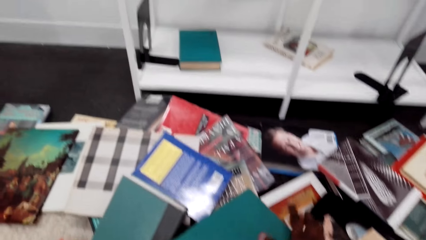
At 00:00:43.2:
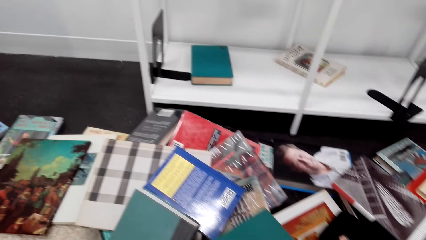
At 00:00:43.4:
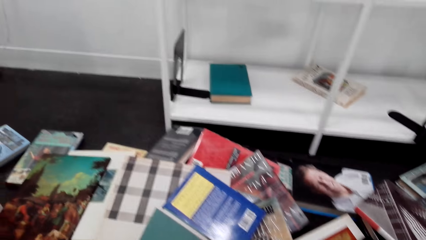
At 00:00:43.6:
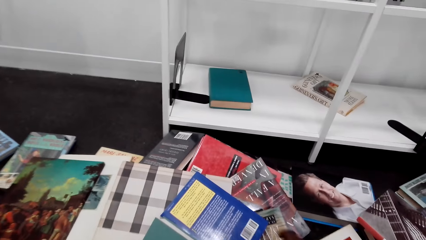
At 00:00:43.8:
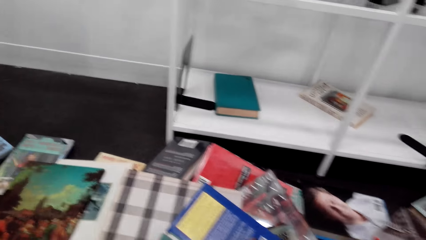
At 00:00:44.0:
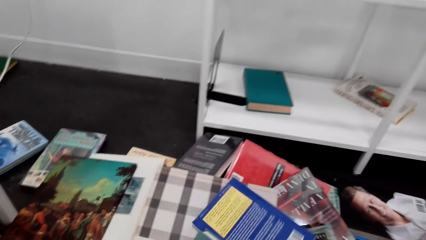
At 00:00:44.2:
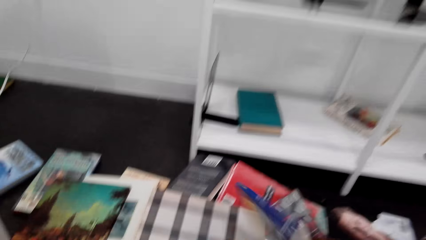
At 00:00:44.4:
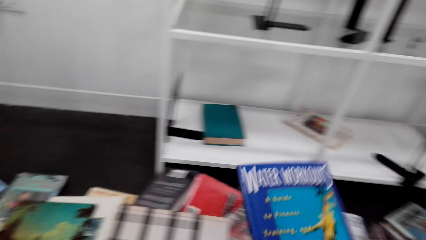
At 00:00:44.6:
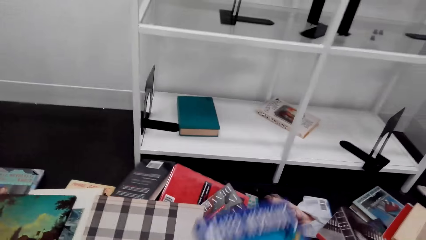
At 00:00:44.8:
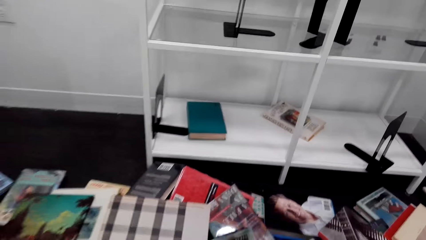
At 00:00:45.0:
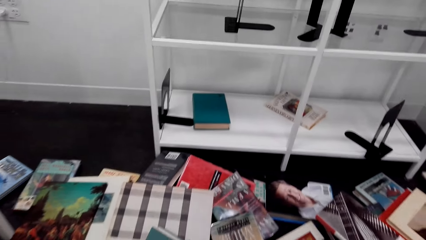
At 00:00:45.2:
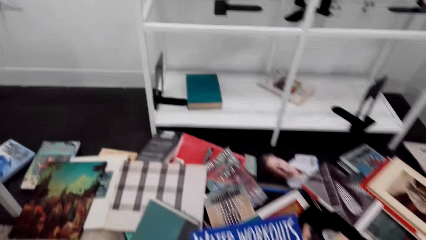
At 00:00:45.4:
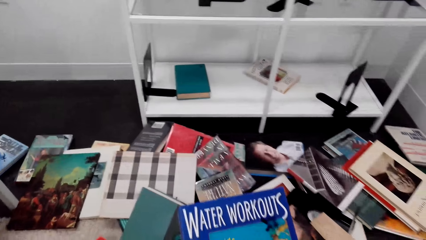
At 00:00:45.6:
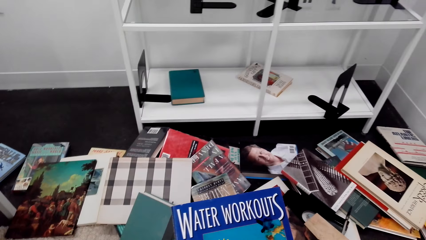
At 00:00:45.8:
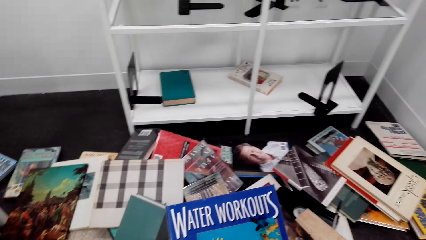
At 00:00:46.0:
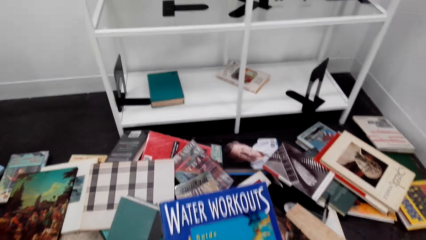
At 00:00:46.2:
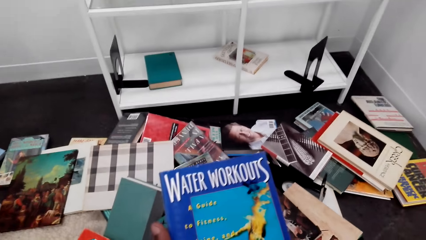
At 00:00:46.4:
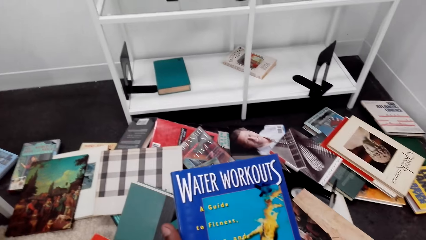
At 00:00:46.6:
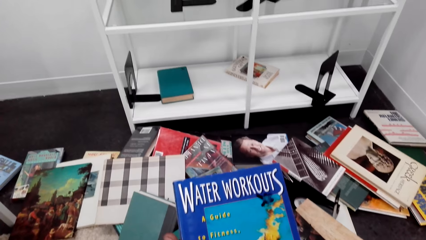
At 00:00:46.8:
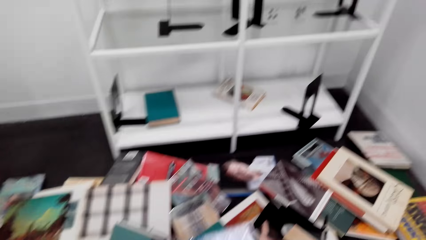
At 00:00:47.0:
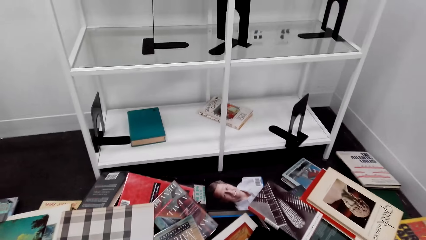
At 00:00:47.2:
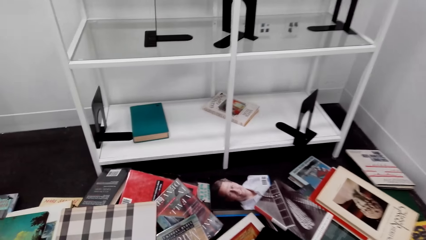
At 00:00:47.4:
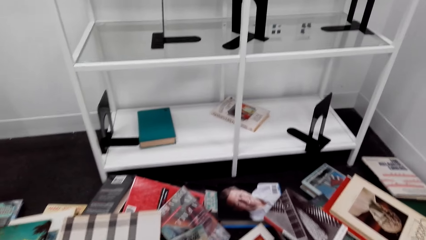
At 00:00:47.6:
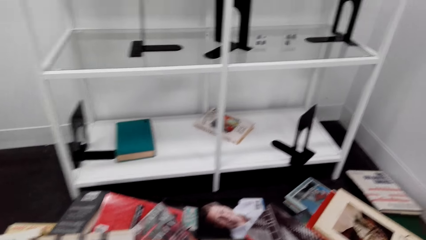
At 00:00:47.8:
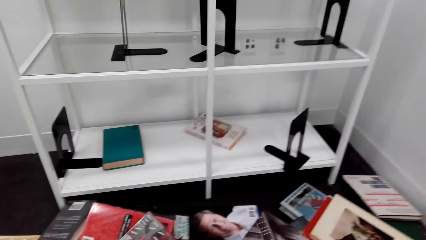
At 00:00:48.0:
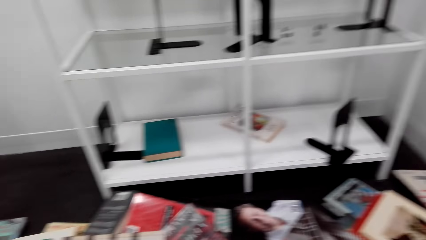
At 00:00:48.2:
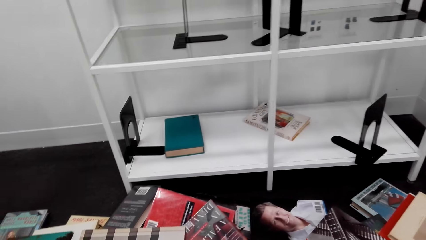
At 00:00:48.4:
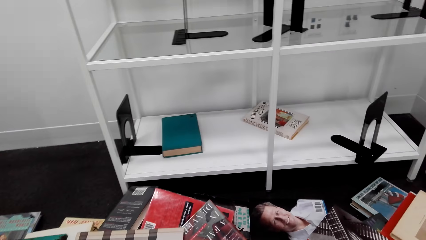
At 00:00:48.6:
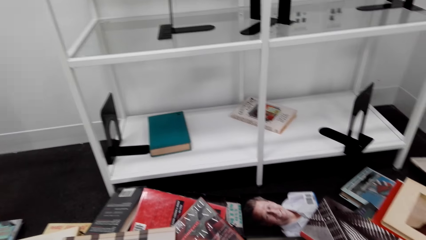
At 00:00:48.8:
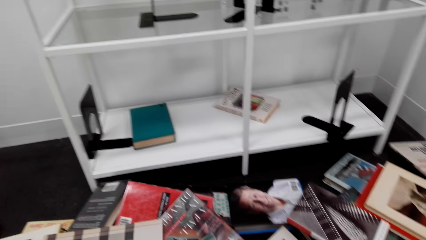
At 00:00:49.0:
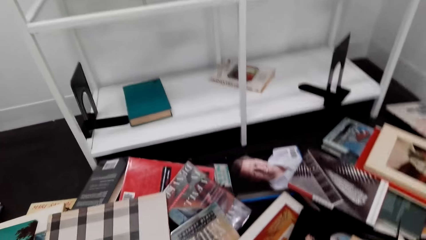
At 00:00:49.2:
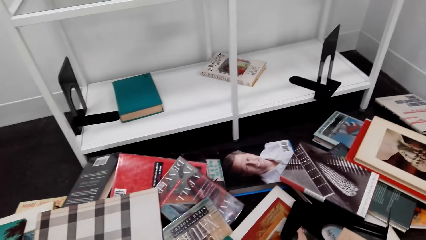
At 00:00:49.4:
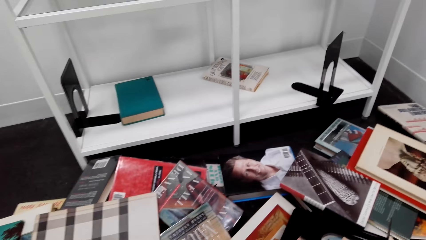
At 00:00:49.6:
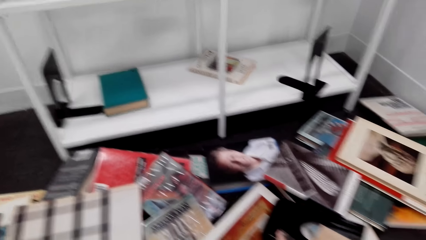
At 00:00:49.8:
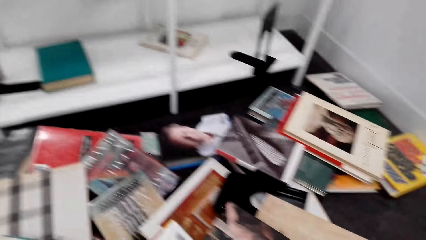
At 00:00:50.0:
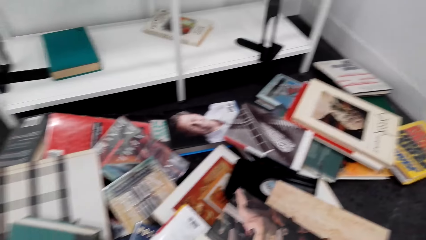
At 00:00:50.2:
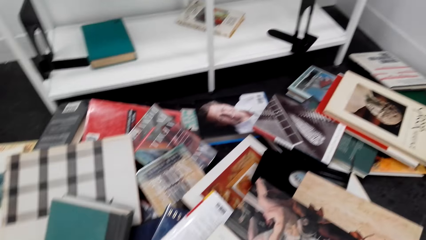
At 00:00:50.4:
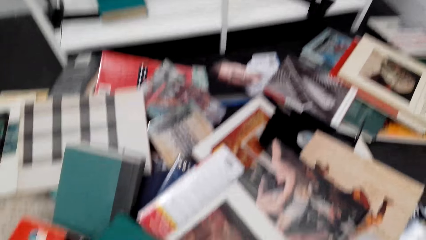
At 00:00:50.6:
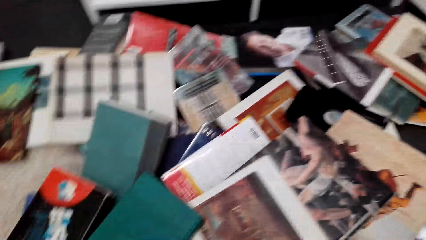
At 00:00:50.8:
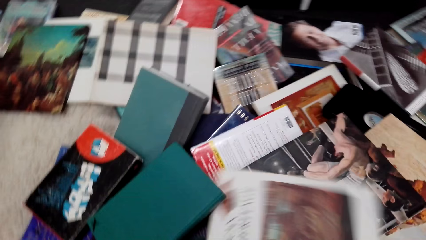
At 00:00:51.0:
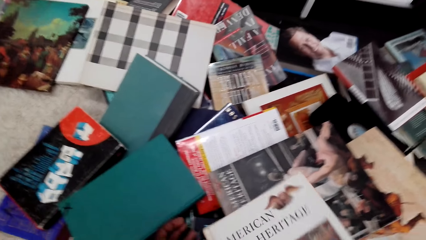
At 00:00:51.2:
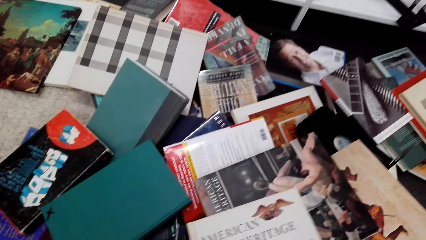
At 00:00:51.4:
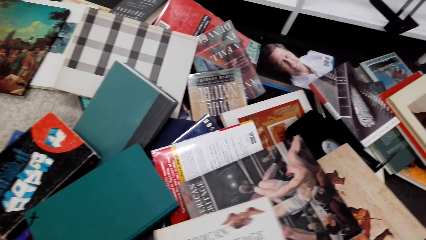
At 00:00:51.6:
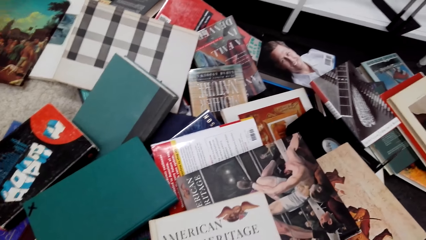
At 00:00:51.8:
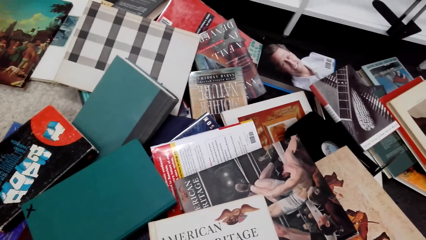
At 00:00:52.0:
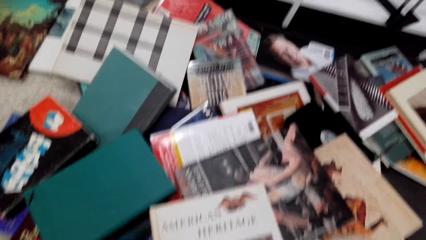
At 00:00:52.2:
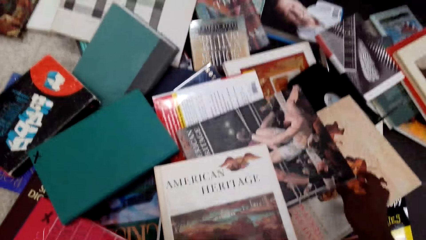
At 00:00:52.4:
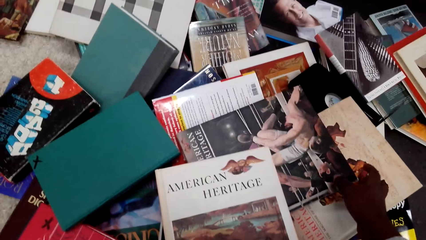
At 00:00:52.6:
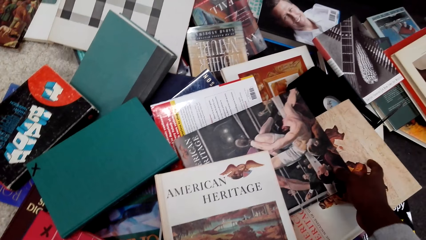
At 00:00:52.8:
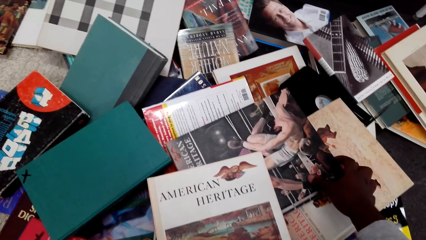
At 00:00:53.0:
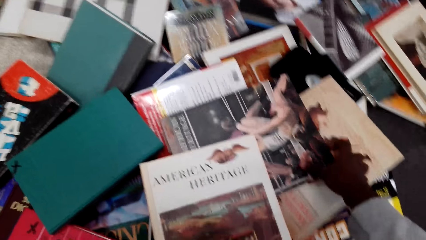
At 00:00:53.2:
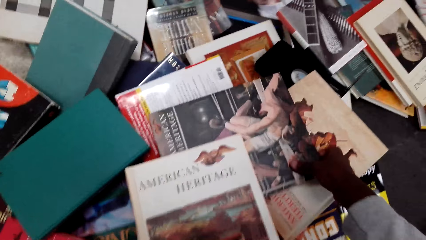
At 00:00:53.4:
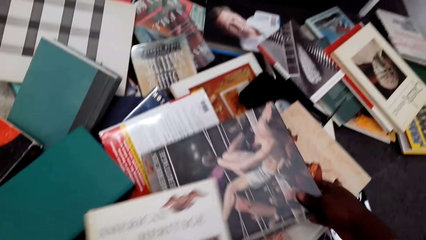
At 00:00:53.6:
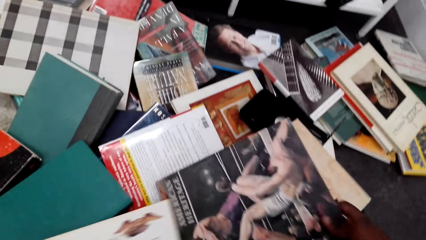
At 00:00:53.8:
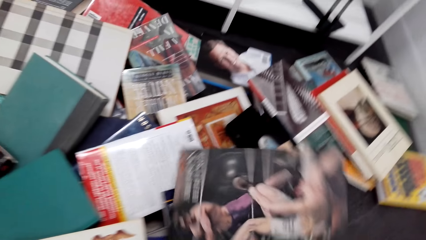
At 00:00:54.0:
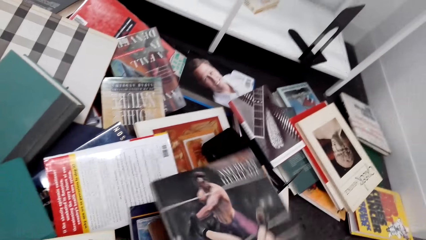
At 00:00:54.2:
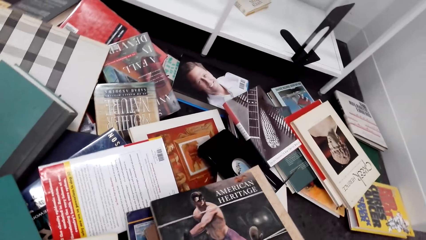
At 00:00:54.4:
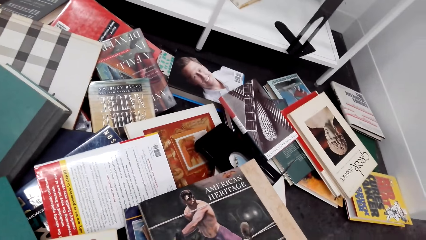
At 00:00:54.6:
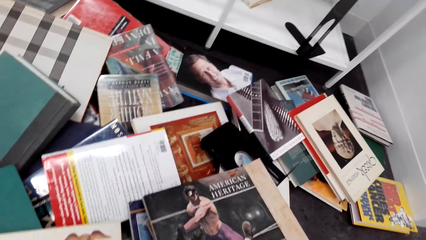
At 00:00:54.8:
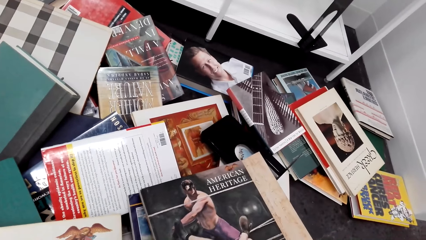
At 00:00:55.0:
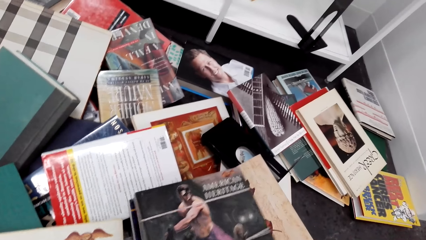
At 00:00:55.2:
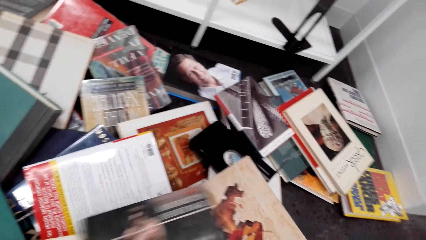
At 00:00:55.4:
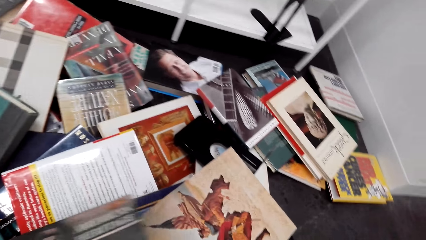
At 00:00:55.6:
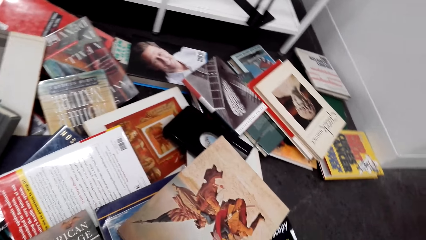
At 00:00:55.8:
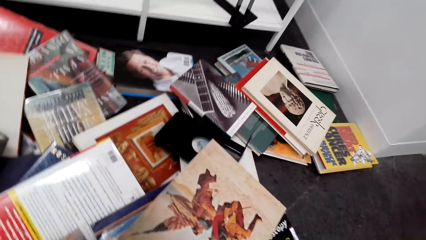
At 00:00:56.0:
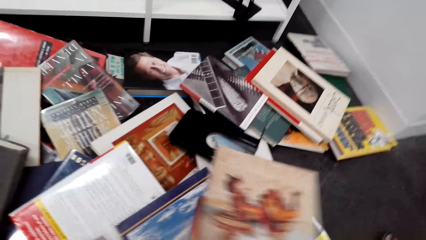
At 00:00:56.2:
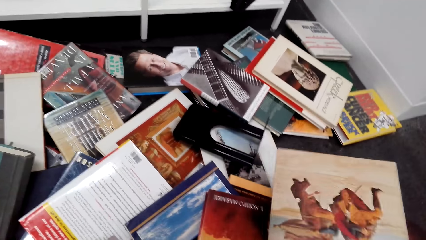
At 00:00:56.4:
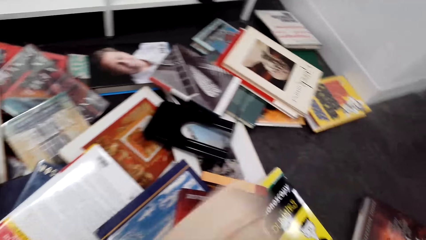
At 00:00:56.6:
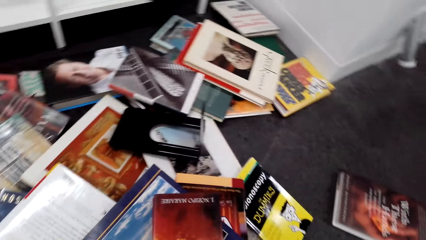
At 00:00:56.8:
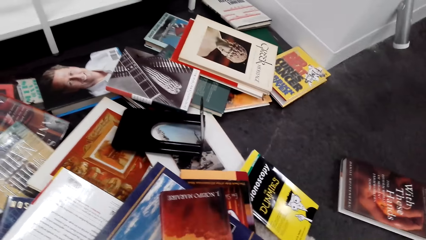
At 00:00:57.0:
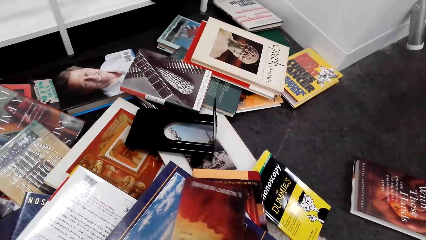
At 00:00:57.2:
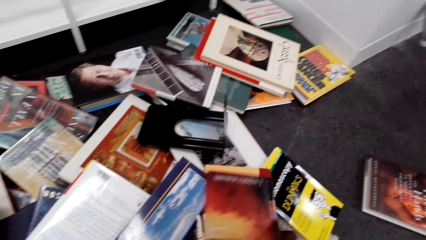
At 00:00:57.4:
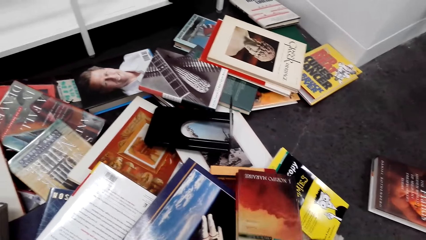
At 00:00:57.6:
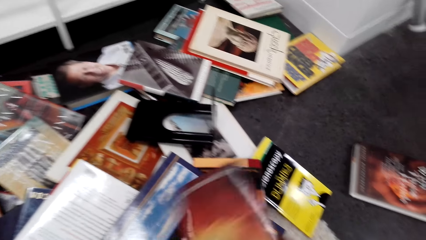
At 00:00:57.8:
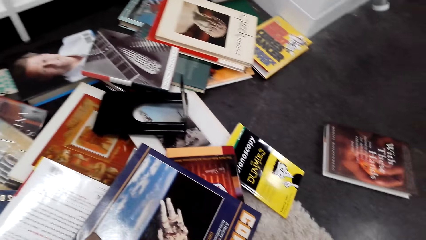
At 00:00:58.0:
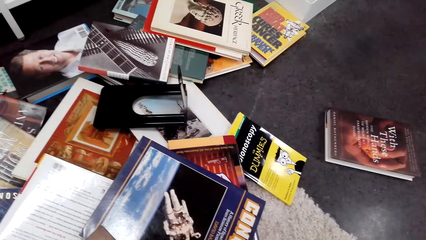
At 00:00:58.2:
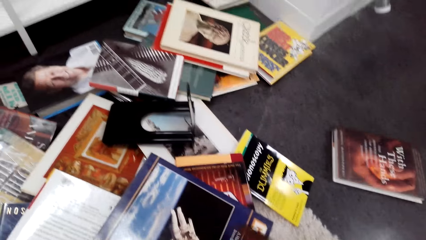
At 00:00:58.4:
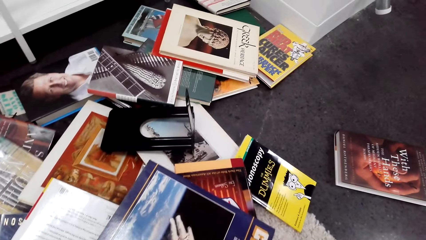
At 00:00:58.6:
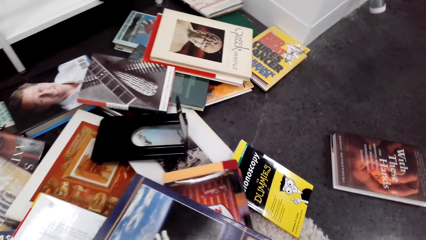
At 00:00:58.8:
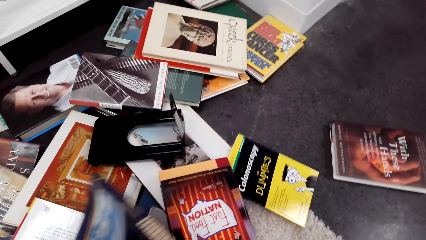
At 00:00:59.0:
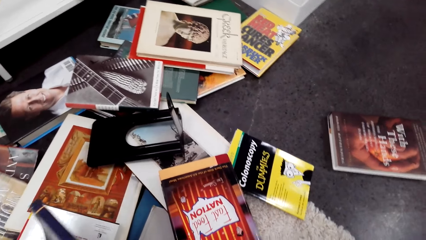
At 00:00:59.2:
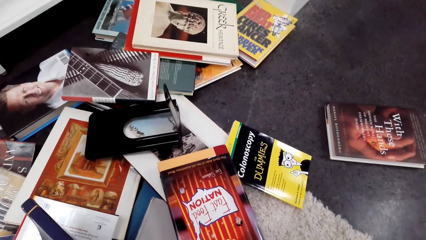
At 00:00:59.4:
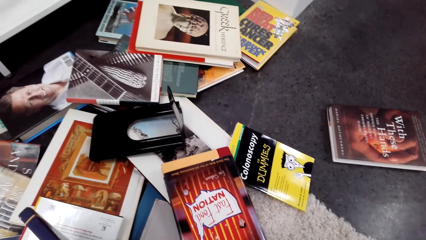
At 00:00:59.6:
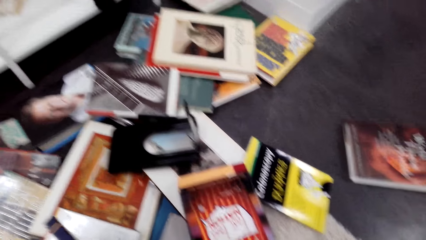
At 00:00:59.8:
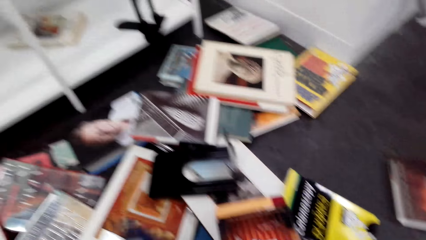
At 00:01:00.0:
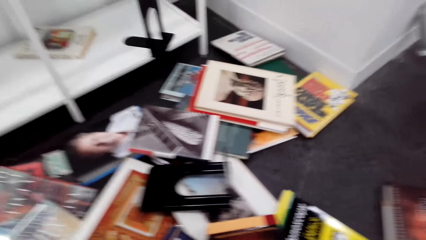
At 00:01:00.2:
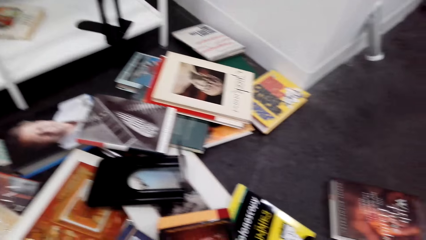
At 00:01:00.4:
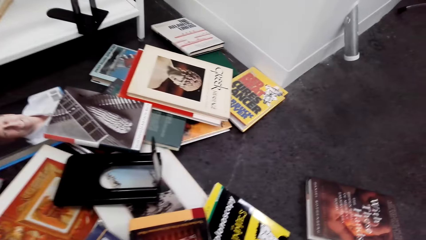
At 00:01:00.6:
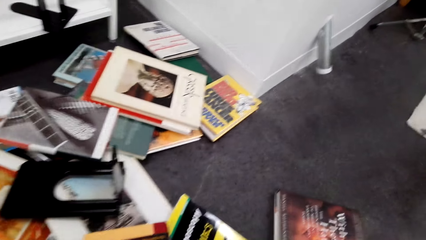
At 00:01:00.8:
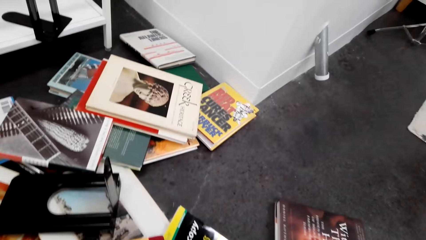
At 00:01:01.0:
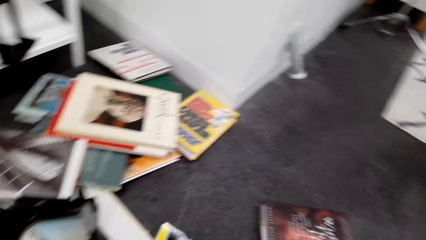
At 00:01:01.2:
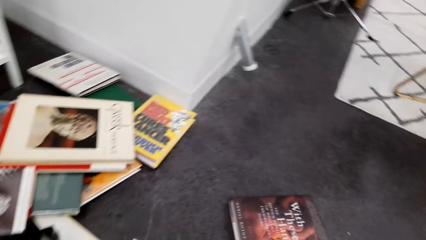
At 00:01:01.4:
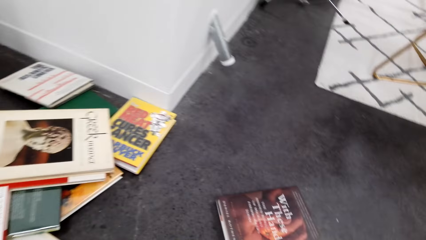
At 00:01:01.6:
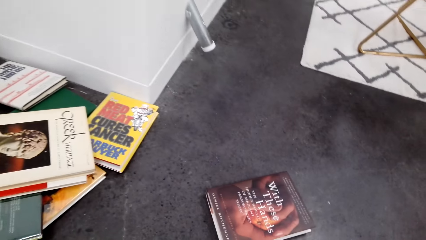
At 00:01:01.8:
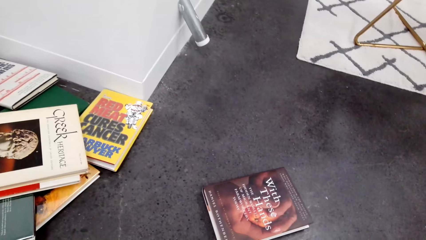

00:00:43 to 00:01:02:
The camera wearer takes a book. They look at the book. They take a book. They look at the book. They take a book. They look at the book. They look around. They take a book.
